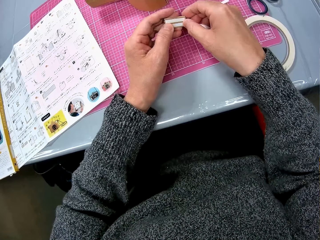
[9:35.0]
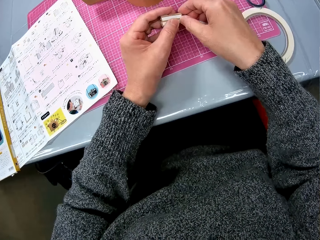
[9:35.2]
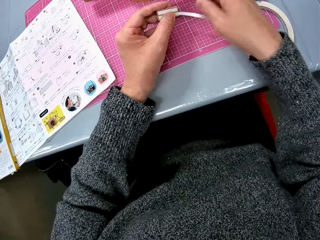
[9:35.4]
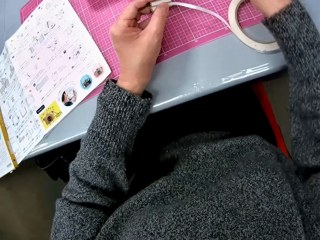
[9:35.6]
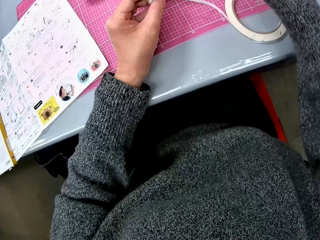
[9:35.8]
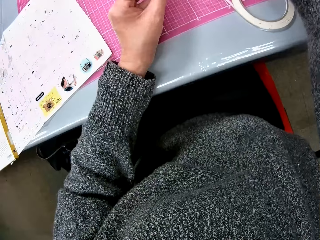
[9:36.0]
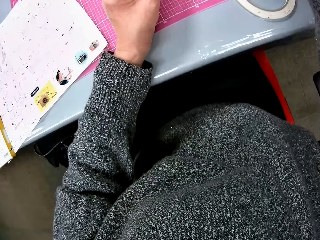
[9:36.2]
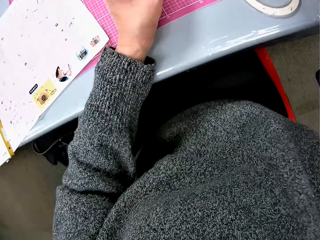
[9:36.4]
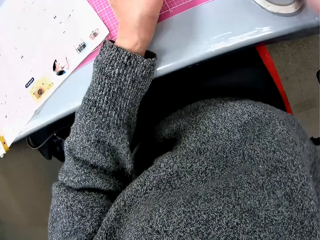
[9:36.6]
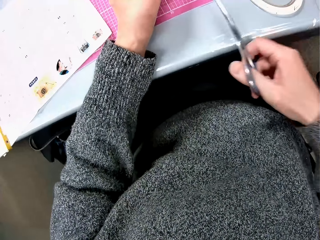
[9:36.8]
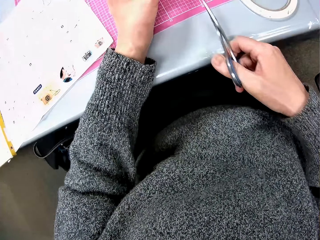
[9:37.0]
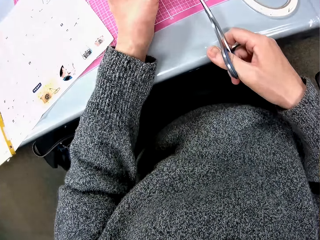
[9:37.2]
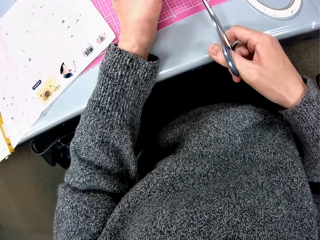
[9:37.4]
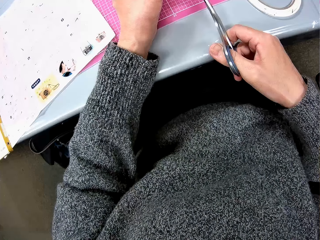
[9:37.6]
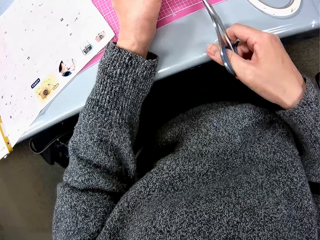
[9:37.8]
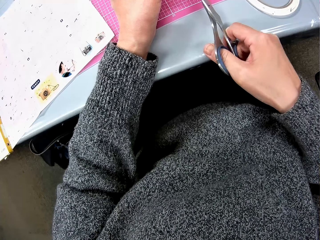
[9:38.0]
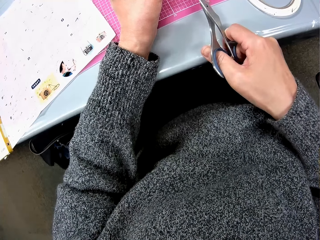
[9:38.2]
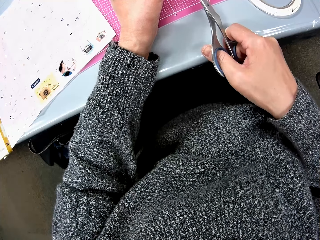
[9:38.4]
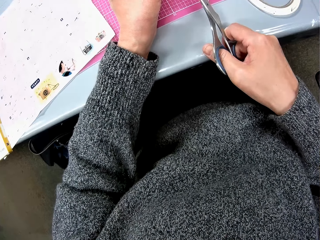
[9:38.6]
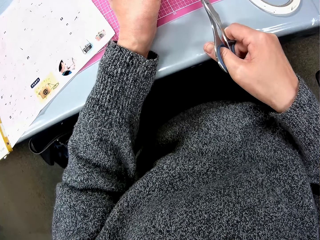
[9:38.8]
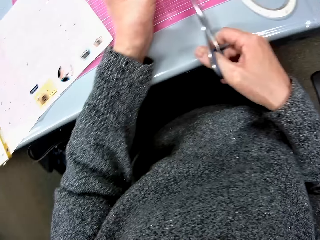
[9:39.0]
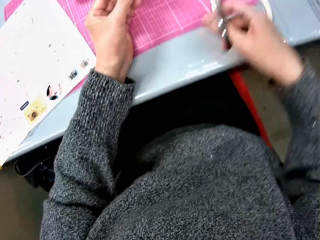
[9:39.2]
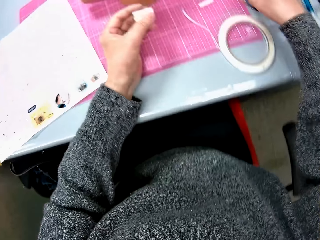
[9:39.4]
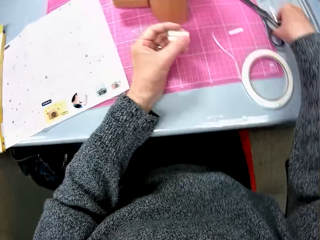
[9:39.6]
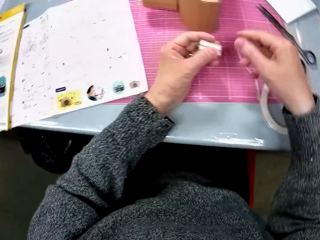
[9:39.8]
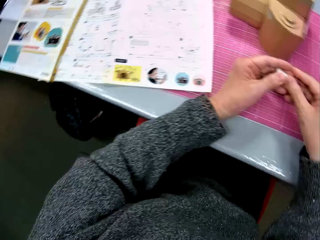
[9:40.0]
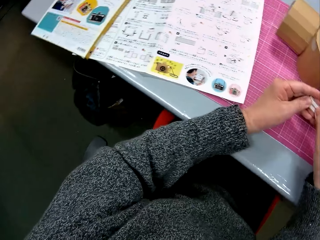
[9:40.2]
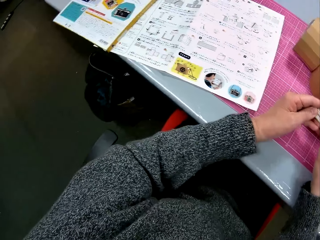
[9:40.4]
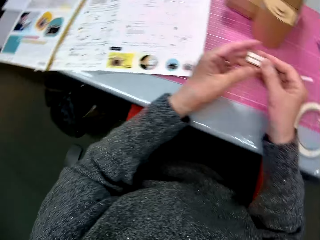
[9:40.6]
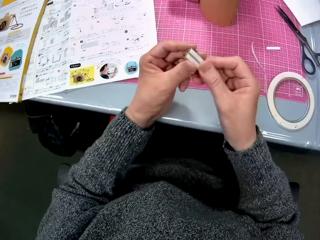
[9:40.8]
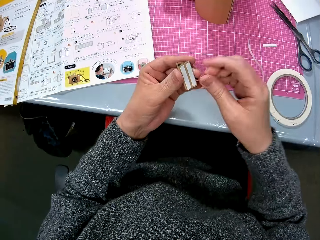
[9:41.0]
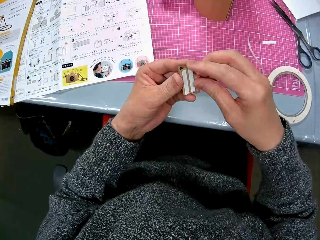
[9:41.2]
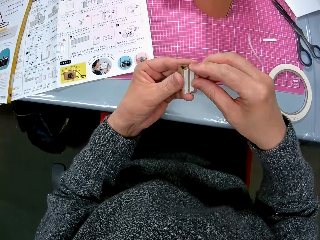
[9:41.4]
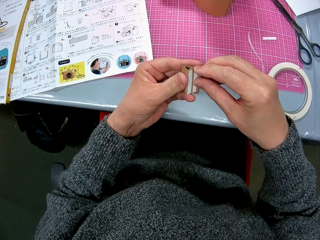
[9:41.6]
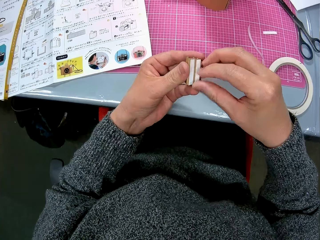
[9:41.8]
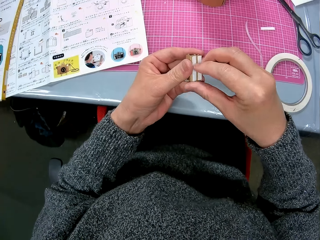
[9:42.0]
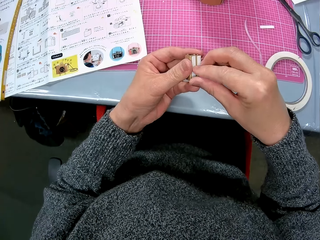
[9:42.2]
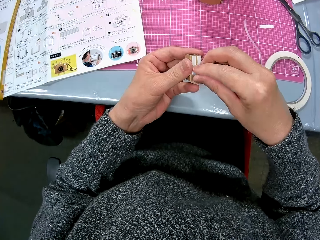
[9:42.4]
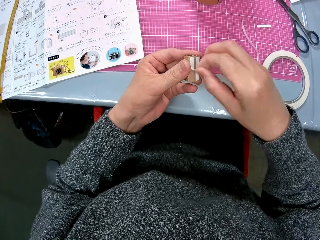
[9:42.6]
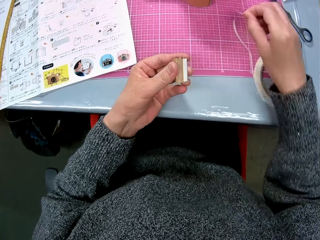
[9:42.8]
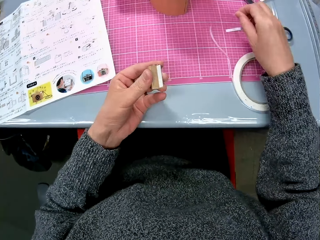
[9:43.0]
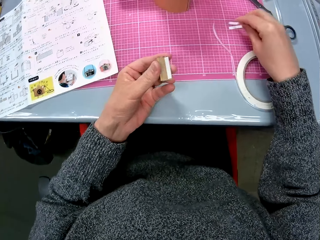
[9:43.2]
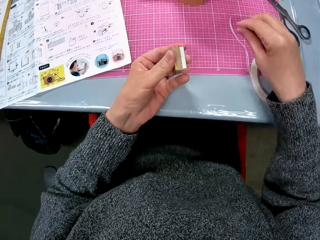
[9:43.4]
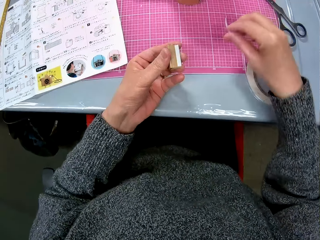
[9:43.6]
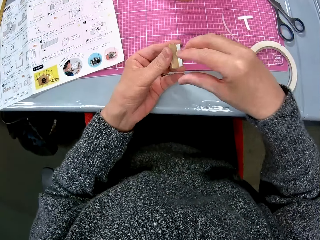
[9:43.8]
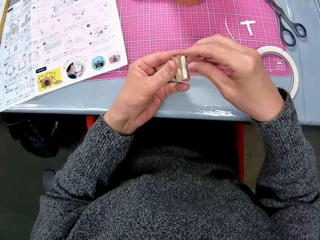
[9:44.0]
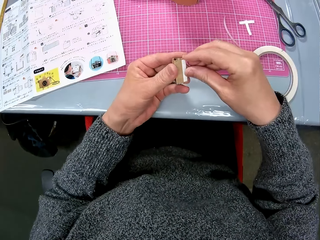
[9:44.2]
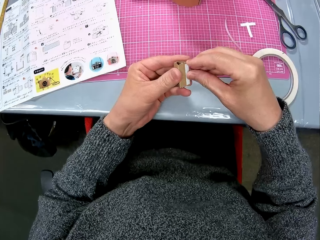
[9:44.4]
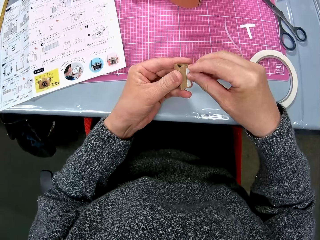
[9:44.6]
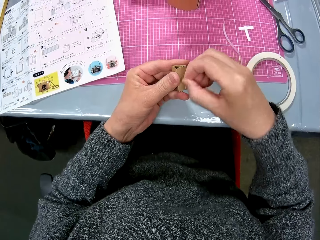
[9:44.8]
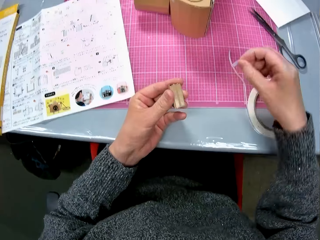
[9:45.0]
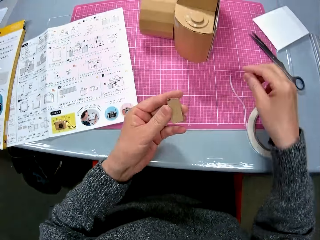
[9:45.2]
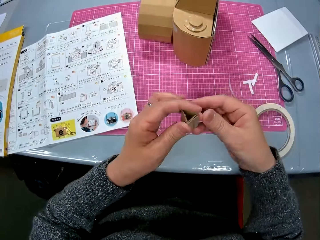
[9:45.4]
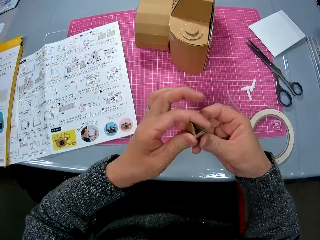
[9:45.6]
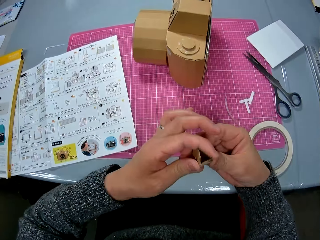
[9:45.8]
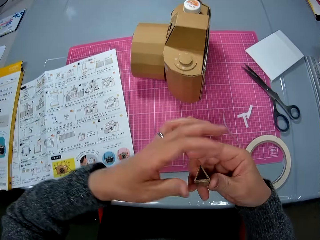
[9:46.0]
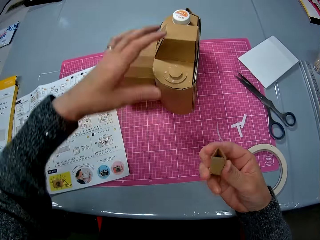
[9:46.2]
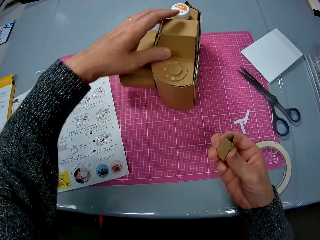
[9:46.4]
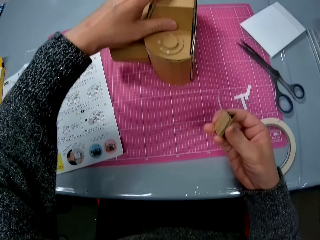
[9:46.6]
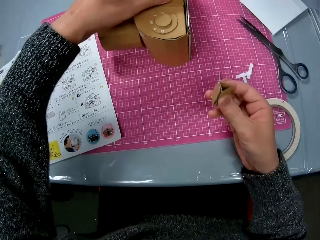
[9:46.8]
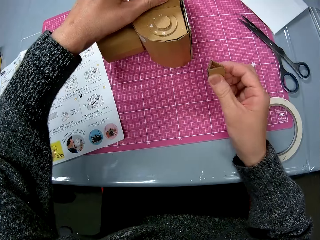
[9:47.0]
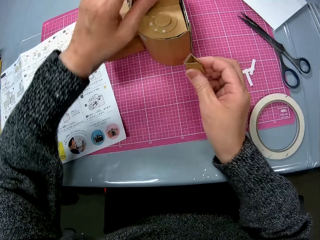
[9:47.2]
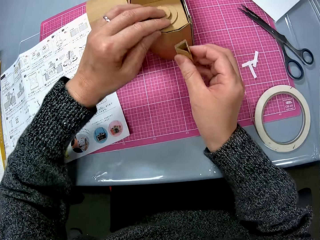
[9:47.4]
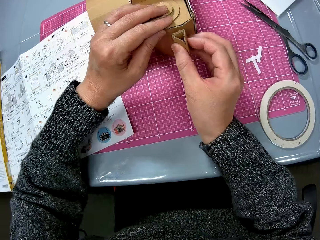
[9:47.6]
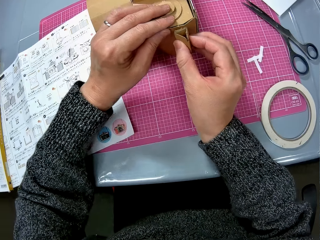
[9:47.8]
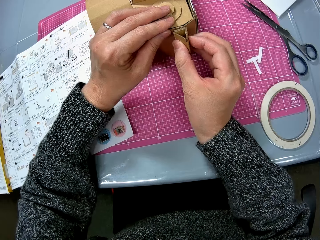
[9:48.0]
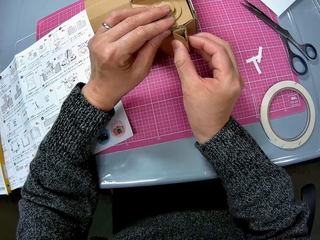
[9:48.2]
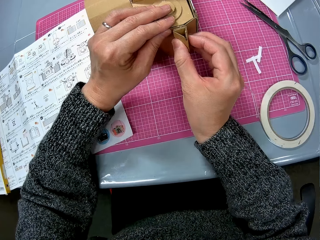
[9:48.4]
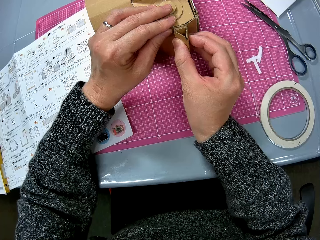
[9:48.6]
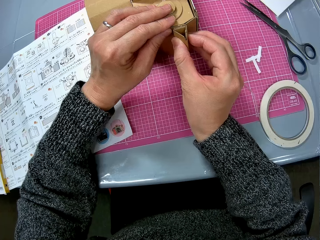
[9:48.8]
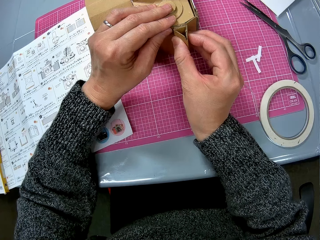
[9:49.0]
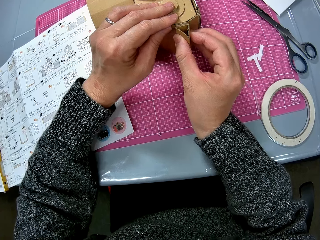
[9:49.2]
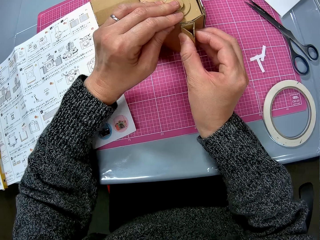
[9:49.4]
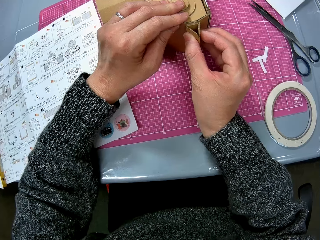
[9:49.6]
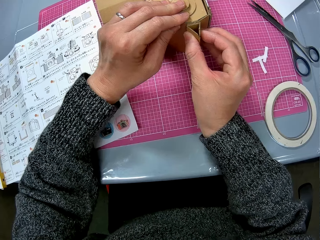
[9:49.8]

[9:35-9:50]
The camera wearer picks up the scissors from the table. She cuts the excess sellotape from the paper with the scissors. She places the scissors on the table. She looks around the table. She presses down the sellotape on the paper. She holds the paperboard. She removes the paper on the sellotape on the paper in her hand and drops the paper on the table. She removes the paper on the sellotape on the paper in her hand again and drops the paper on the table again. She exchanges the paperboard on her hands. She holds the paperboard camera model. She attaches the small paper in her hand to the paper camera on the table.

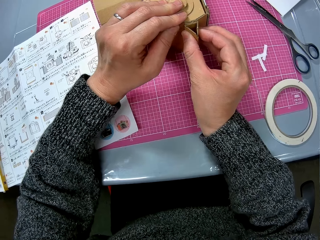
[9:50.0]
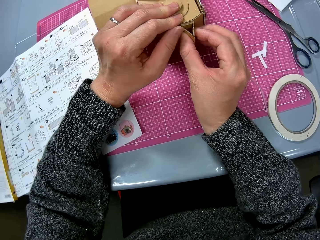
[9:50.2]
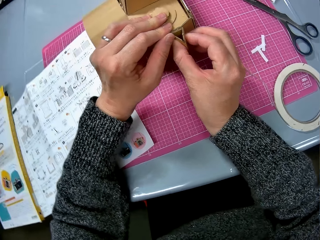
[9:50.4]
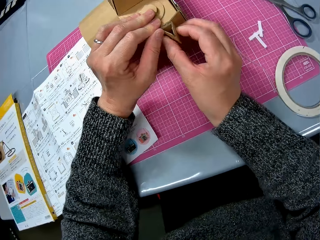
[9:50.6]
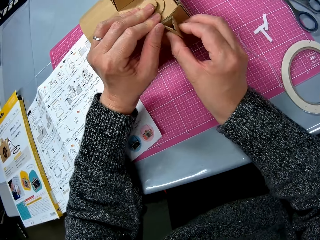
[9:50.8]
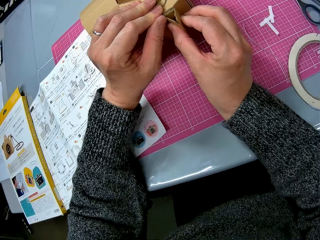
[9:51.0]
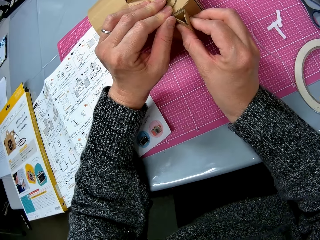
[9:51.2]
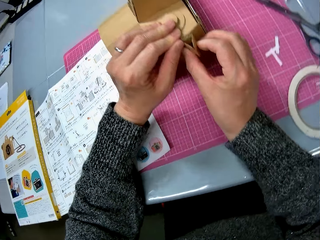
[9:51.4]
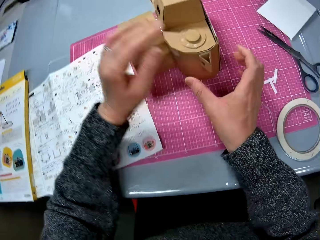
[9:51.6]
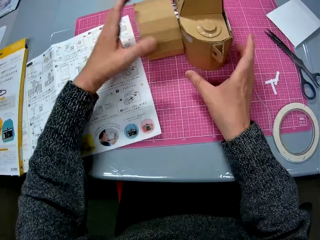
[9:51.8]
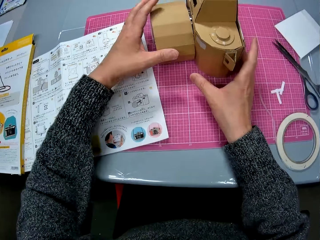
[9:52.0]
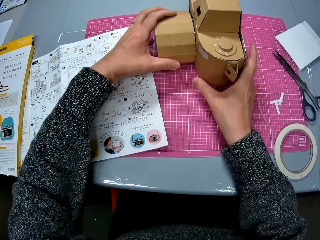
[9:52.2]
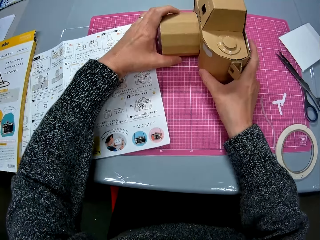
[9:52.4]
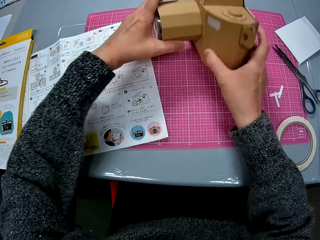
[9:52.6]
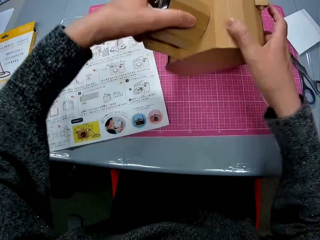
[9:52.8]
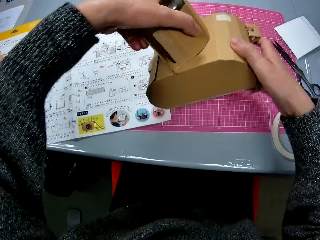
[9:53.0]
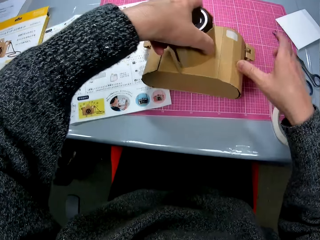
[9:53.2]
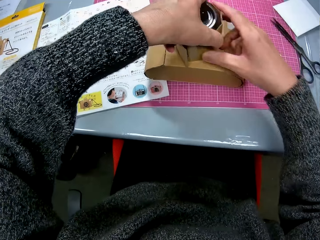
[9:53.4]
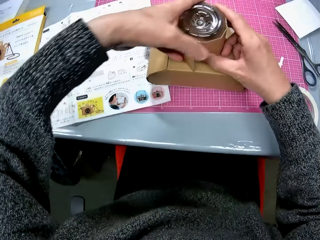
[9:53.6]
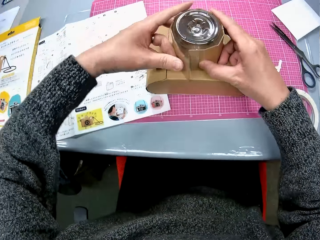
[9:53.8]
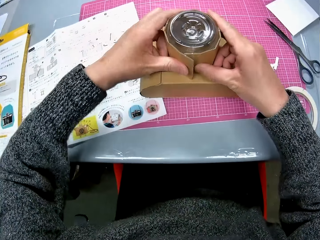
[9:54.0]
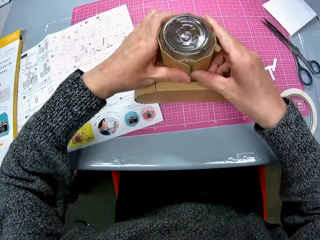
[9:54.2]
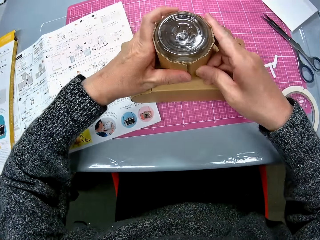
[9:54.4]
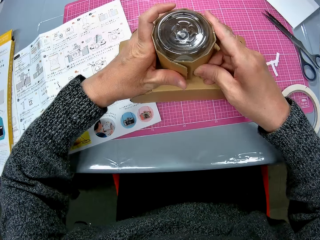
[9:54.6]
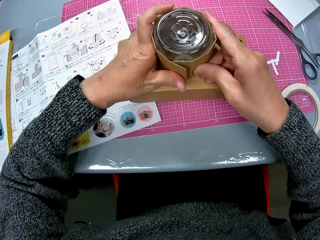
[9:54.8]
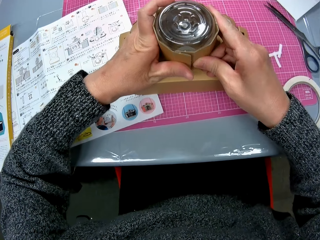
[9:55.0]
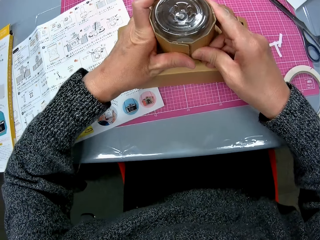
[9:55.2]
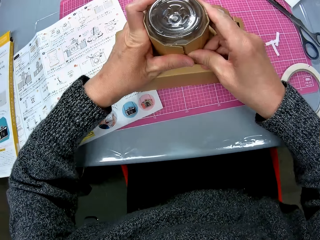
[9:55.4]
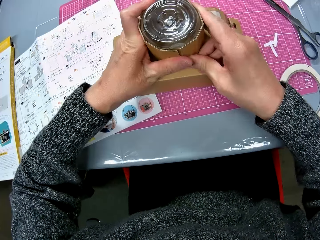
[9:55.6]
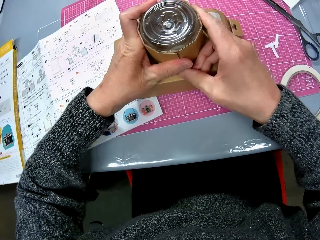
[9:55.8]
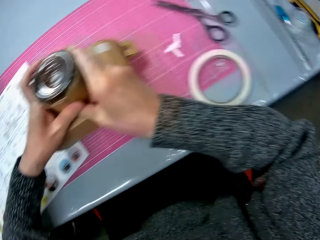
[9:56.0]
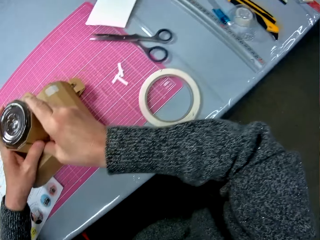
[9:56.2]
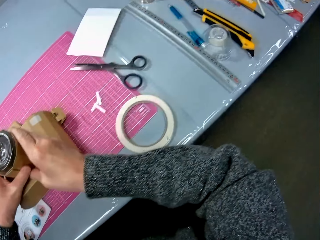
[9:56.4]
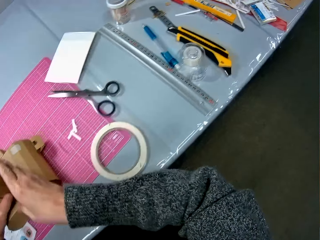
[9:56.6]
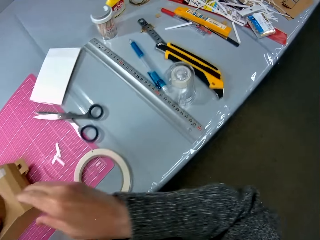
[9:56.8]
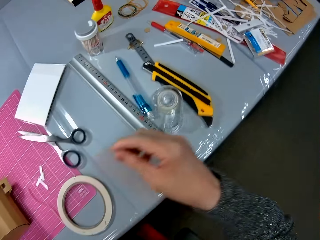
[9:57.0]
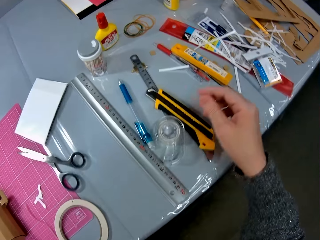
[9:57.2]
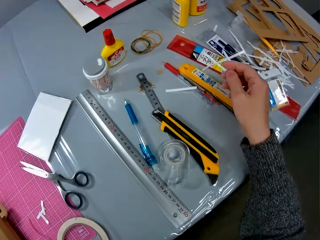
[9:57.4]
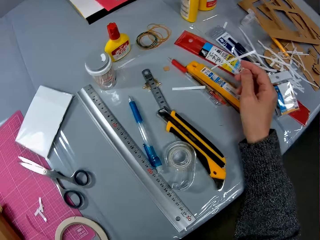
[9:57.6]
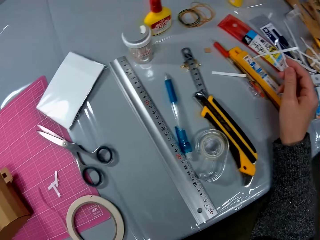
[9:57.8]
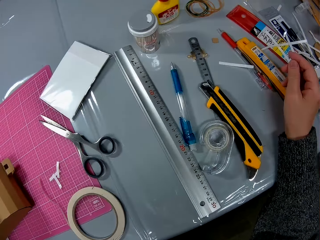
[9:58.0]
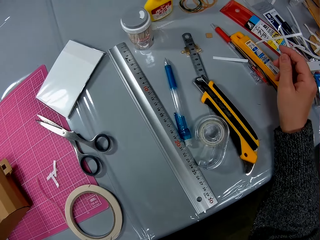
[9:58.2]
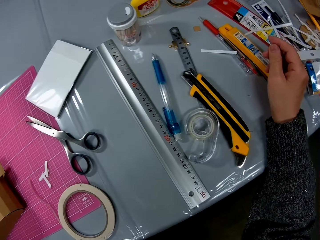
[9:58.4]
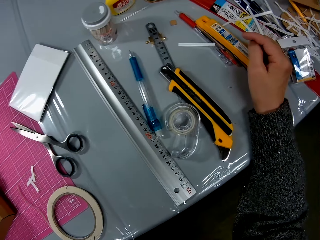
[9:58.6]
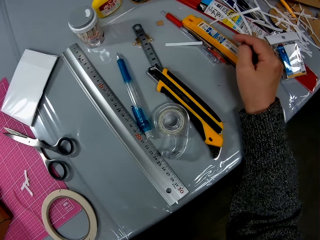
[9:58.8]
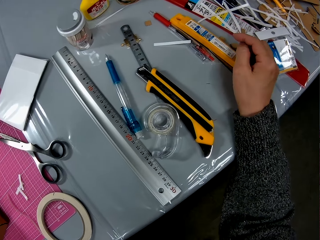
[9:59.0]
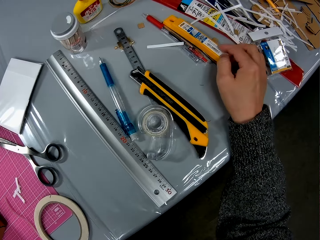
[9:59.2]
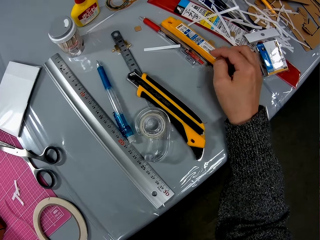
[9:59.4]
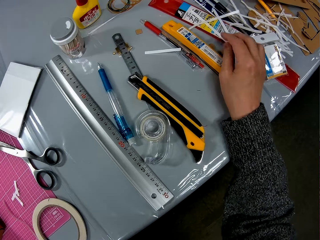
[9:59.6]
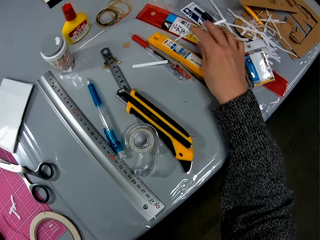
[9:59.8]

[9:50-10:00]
The camera wearer lifts the paperboard camera model. They place the paperboard camera model on the table. They hold the paperboard camera model. They fold the paper around the camera lens. They look around the table.
